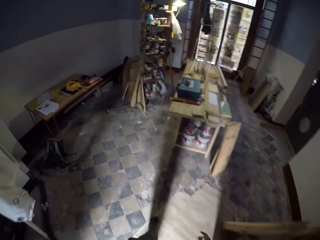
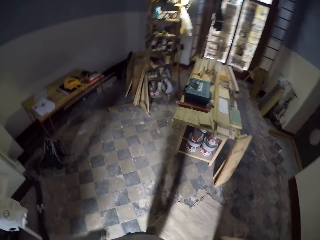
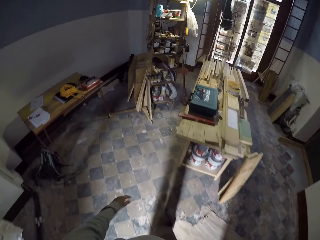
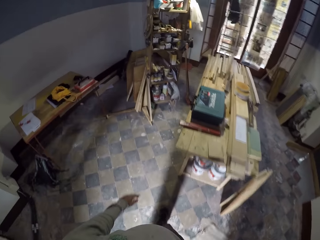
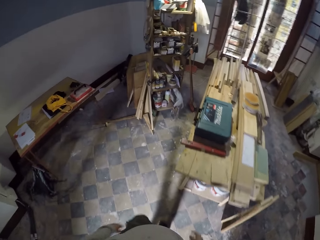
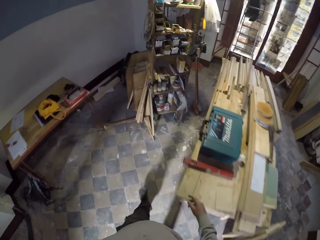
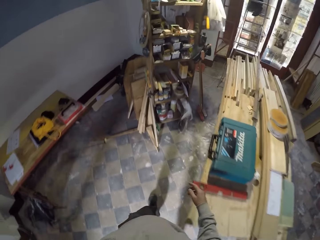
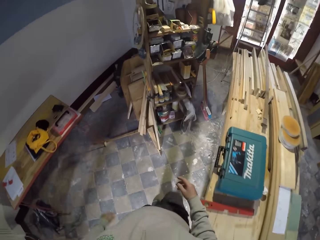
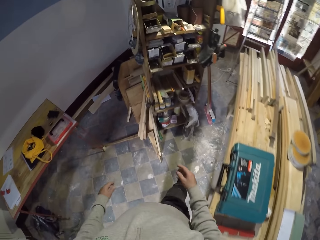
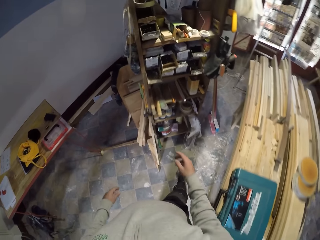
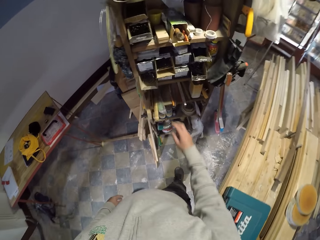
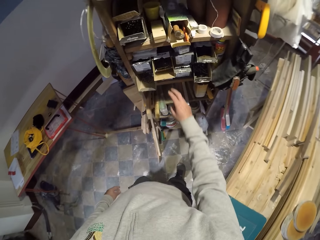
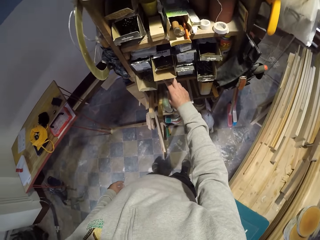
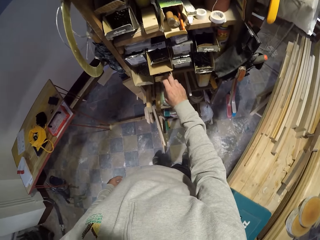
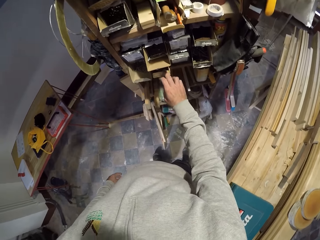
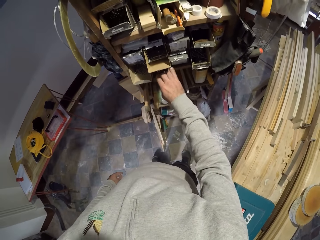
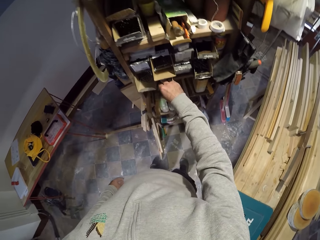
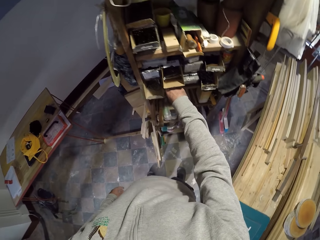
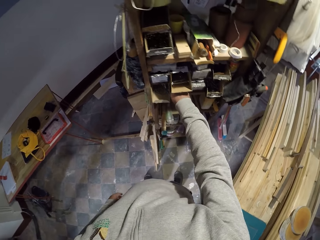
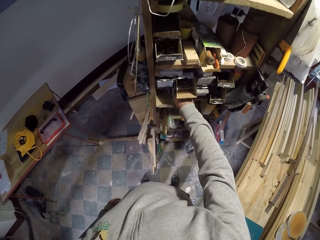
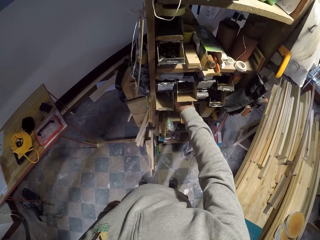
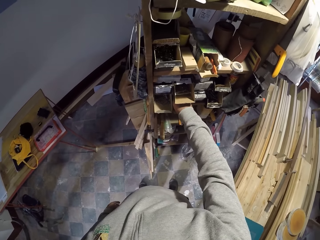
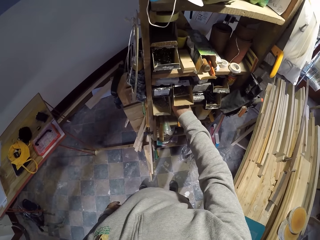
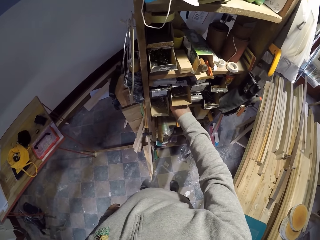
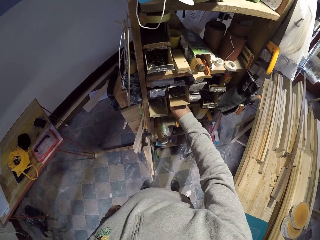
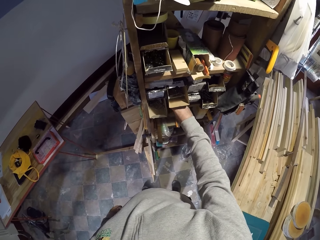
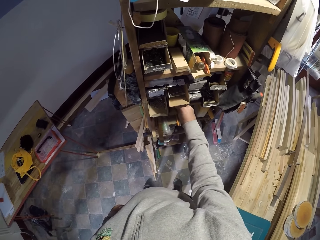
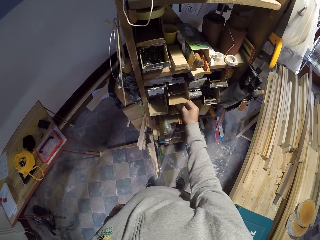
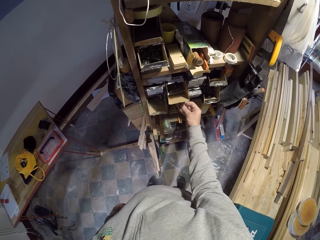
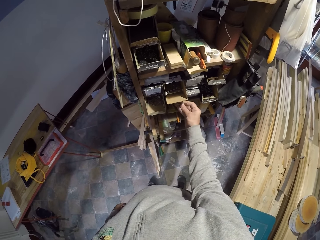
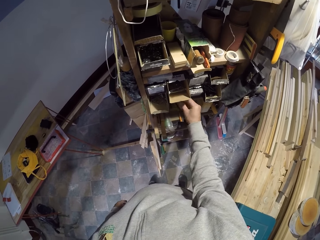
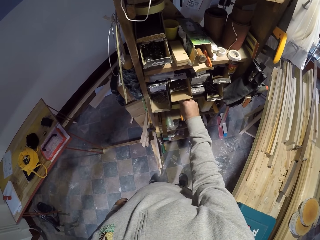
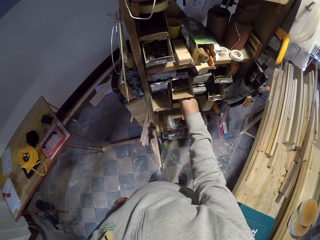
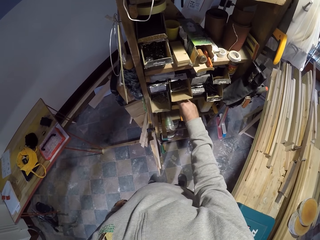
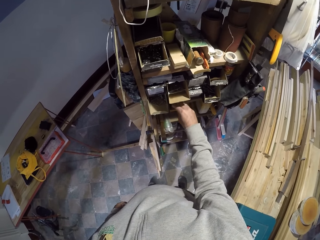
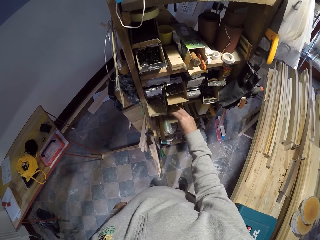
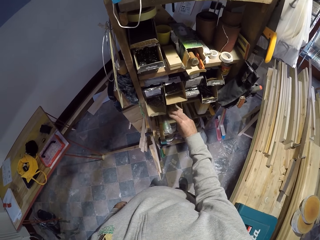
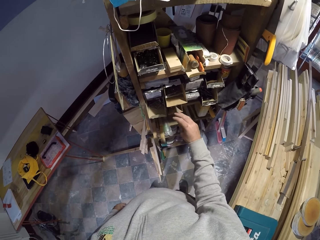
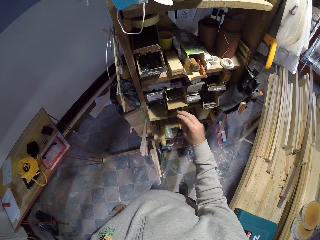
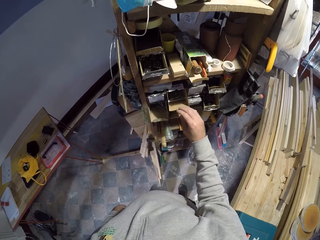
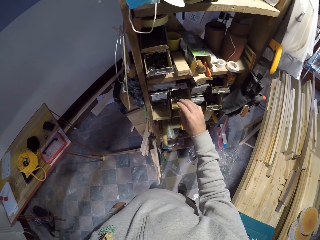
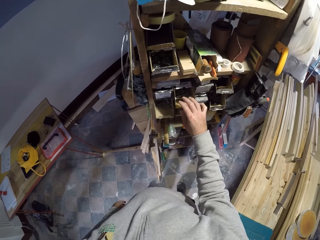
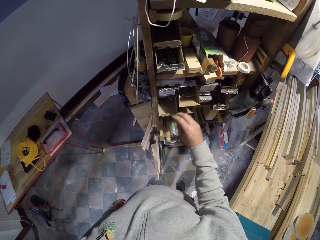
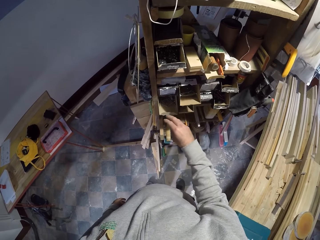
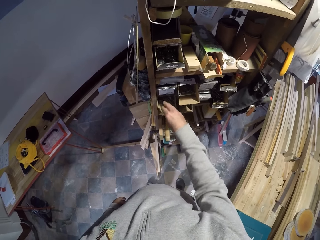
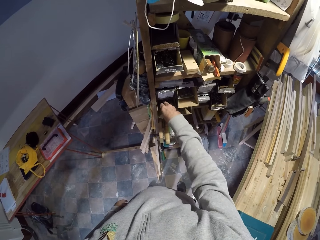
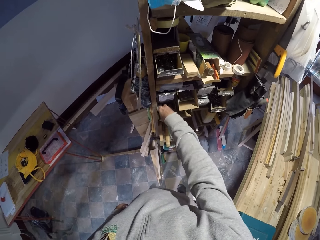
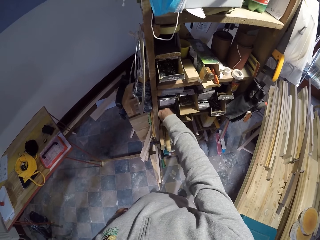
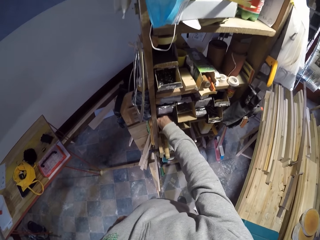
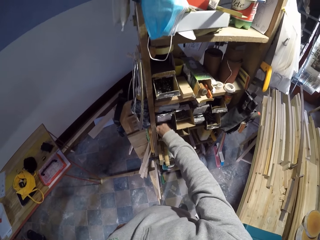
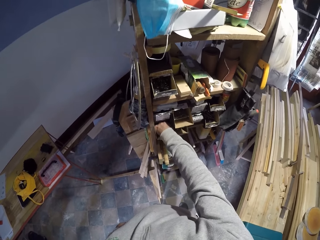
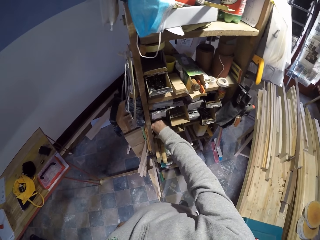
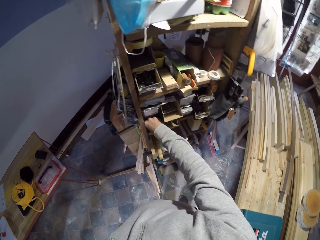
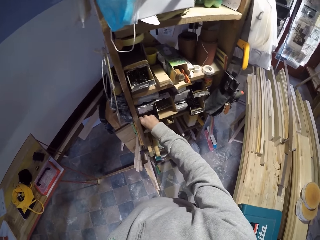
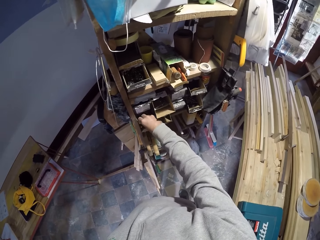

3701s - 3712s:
The camera wearer checks a nail pack on a wooden stand with his right hand. He searches for something. He picks up a bunch of nails from the nail pack with his right hand.

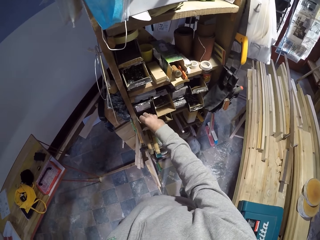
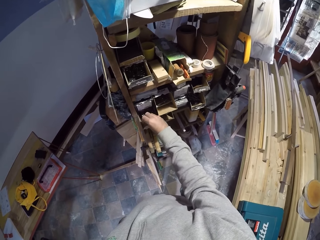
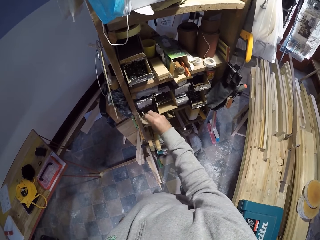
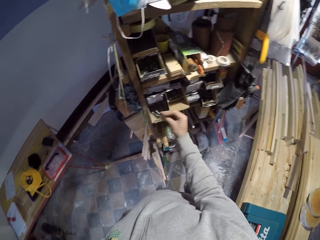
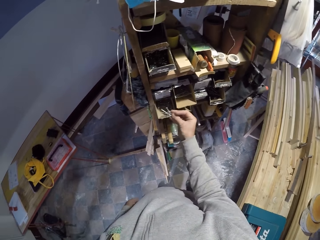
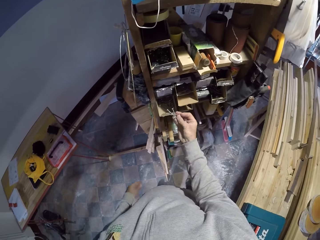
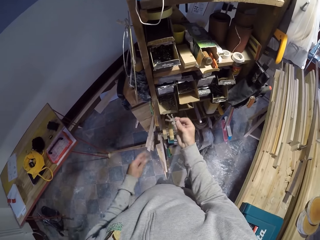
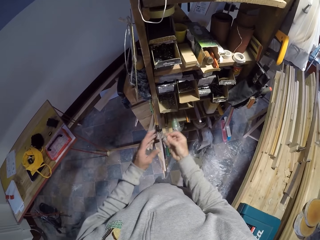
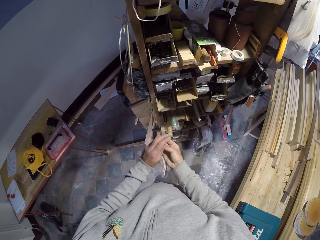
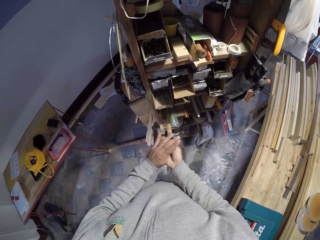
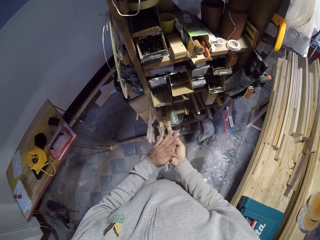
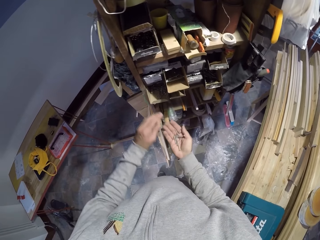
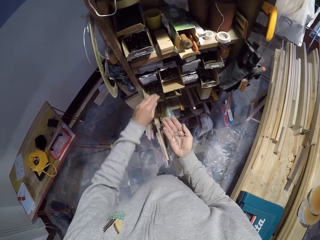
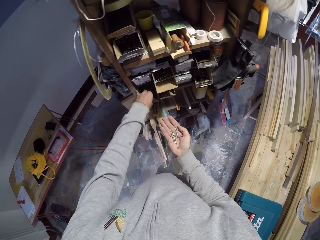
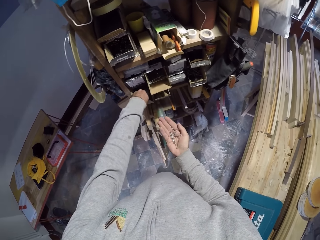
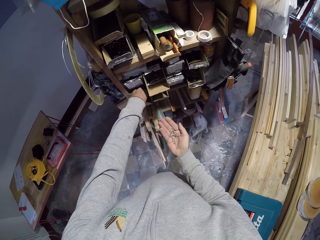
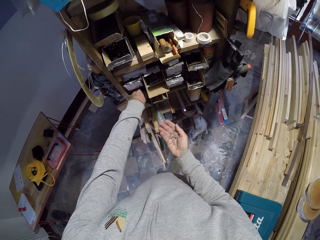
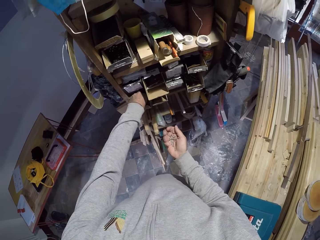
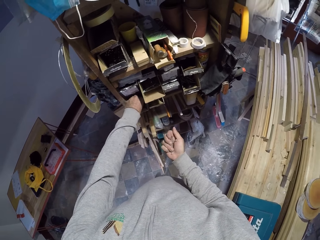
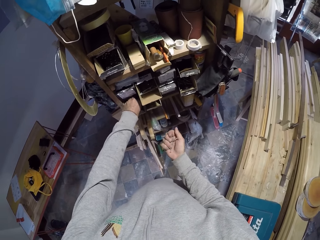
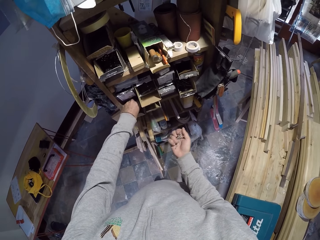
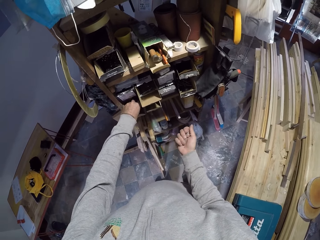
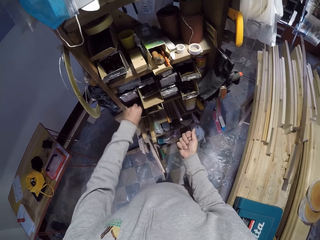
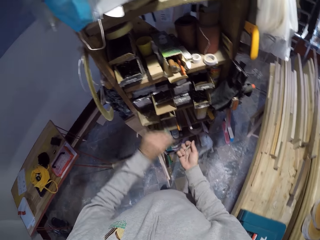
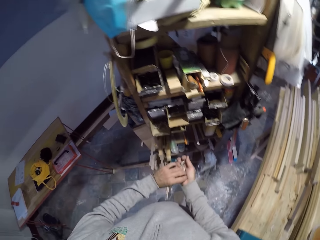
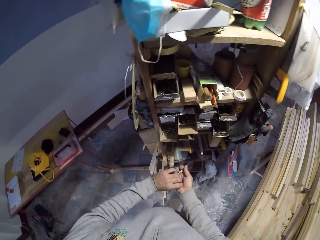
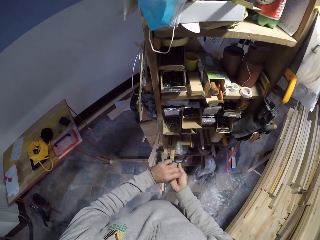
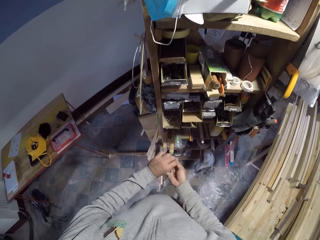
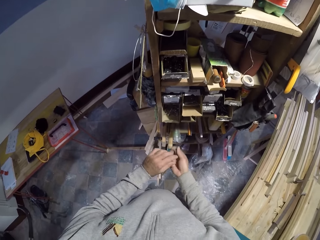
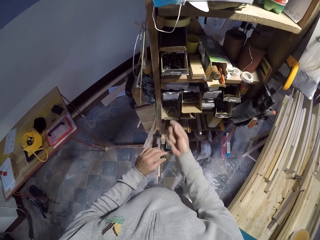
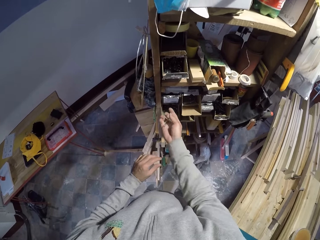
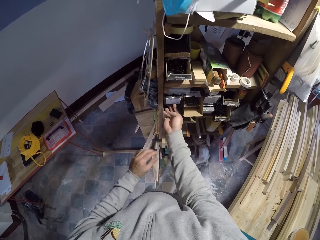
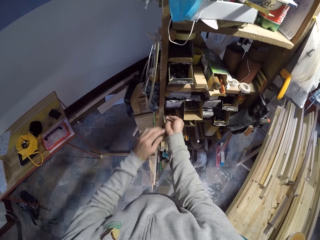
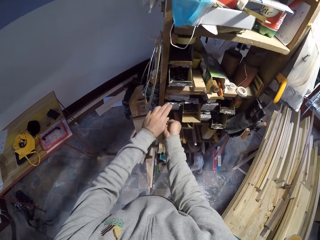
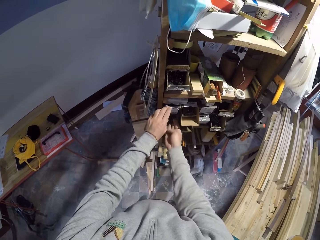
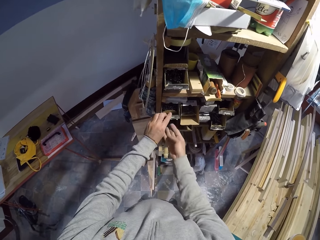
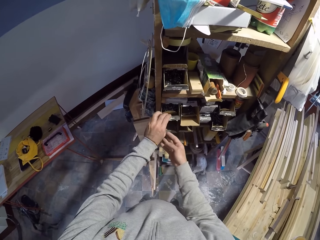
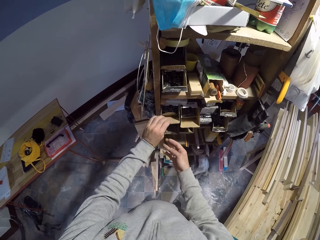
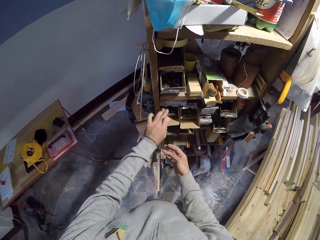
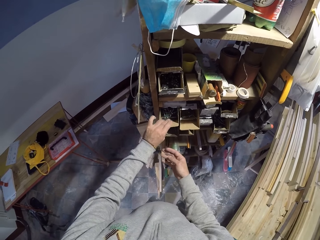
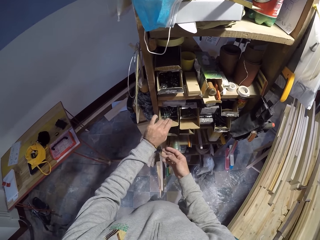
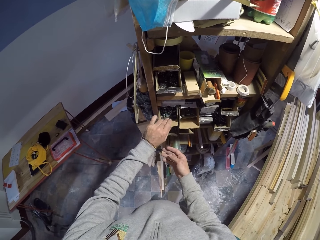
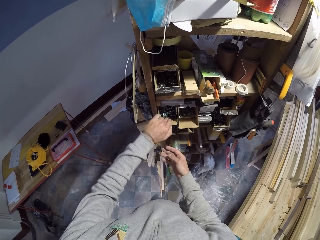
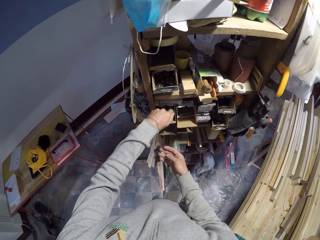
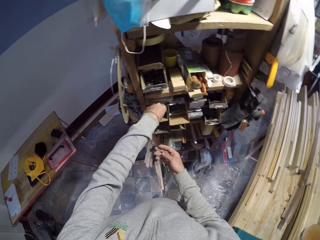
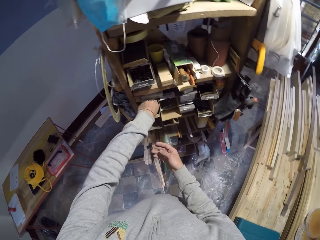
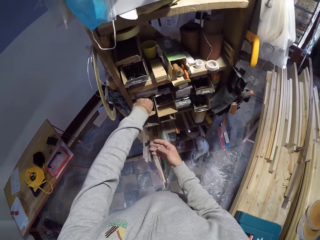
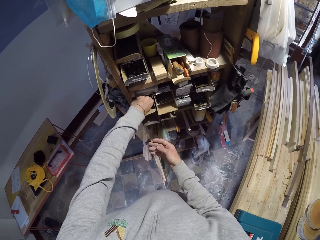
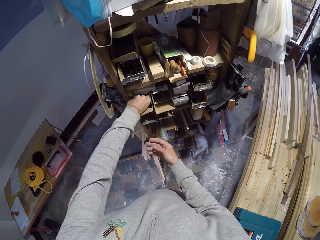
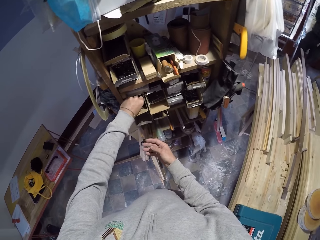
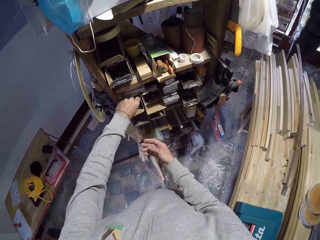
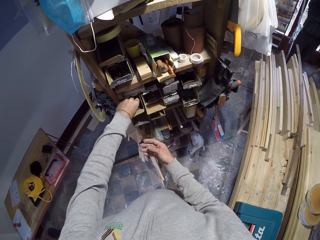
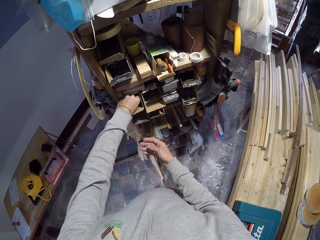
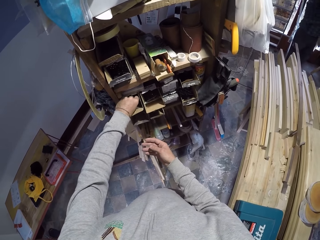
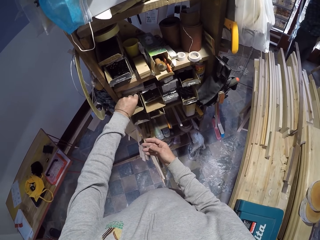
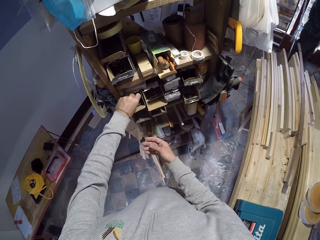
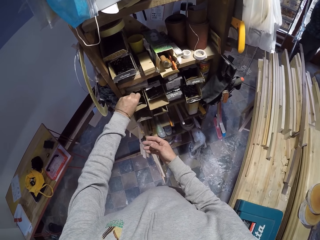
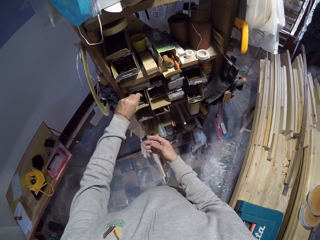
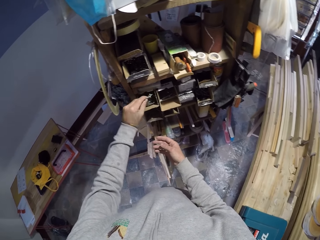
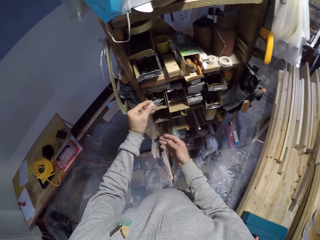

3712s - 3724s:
The camera wearer inserts his left hand in a box. He picks up a nail from the nail pack with his left hand. He puts the nail in his right hand. He holds the box. He picks up a bunch of nails from the nail pack with his left hand.
